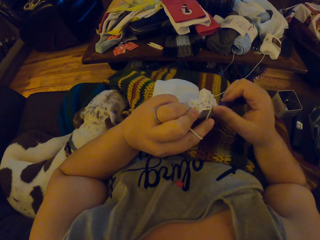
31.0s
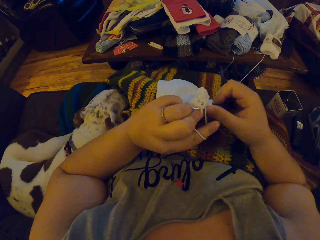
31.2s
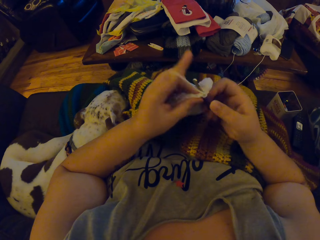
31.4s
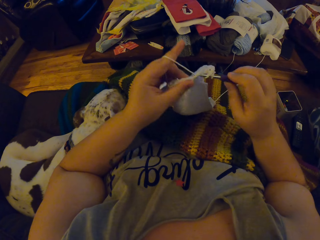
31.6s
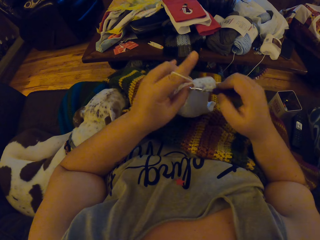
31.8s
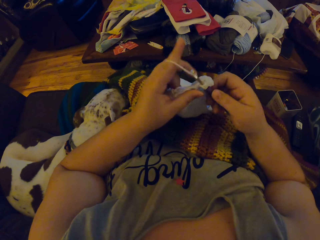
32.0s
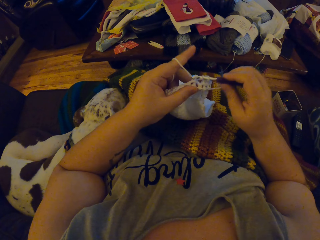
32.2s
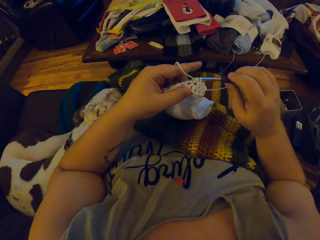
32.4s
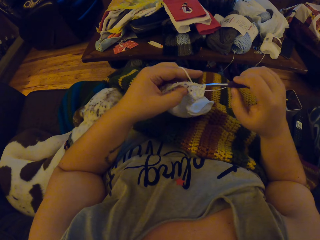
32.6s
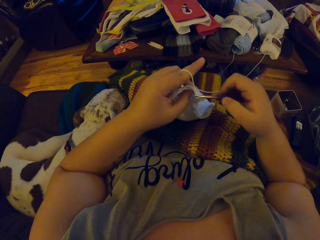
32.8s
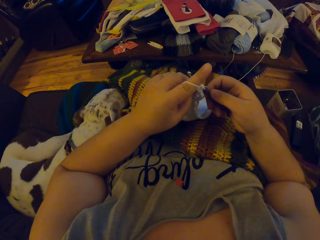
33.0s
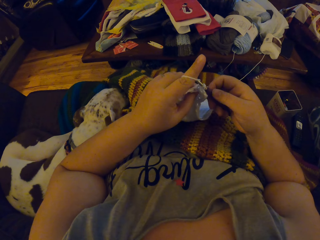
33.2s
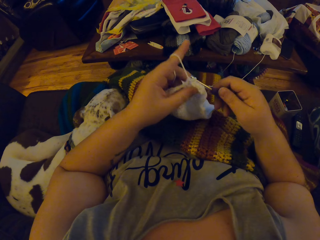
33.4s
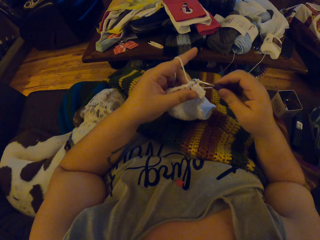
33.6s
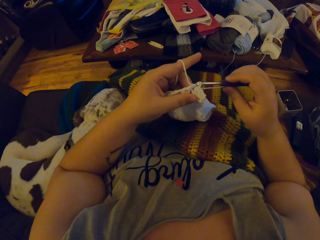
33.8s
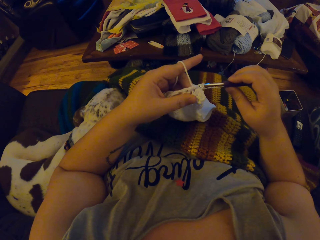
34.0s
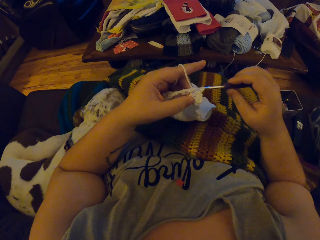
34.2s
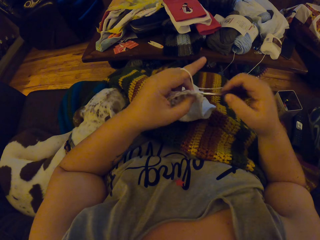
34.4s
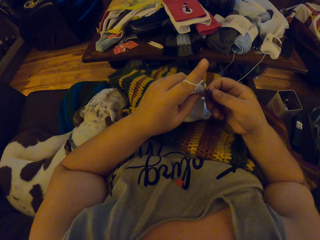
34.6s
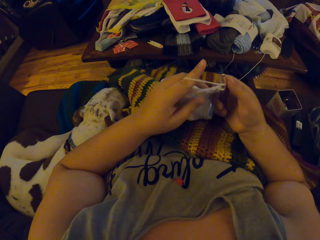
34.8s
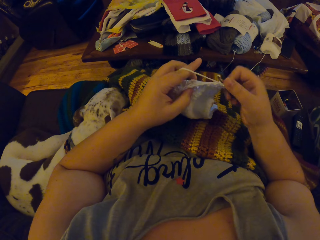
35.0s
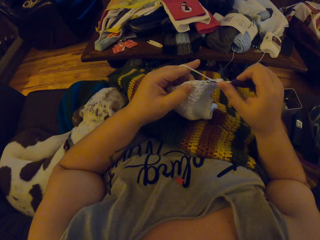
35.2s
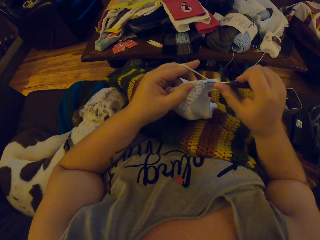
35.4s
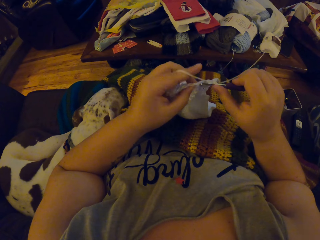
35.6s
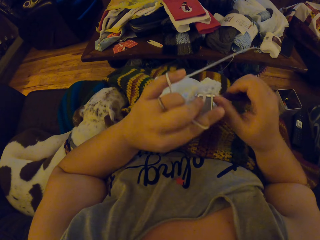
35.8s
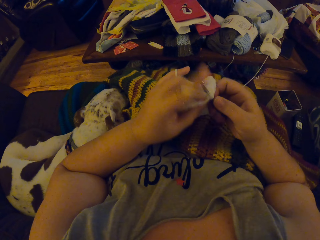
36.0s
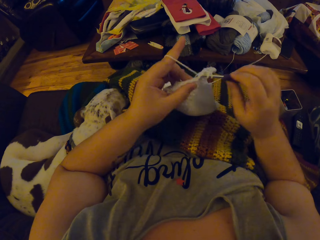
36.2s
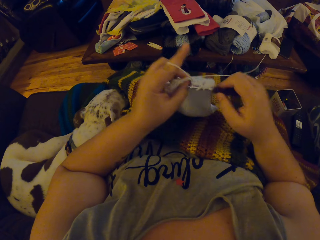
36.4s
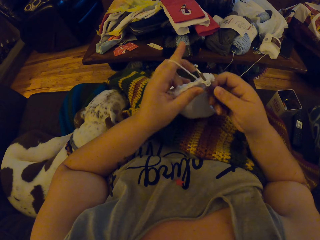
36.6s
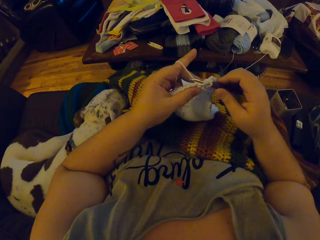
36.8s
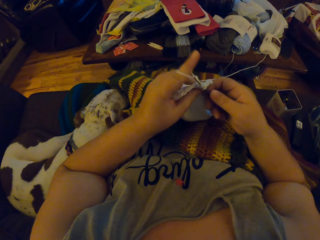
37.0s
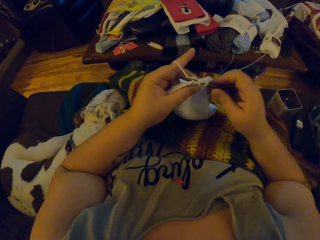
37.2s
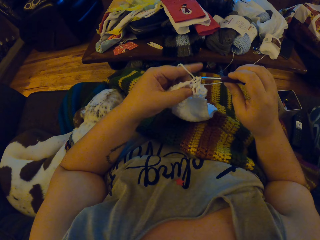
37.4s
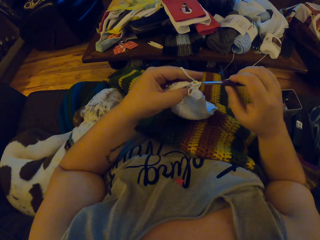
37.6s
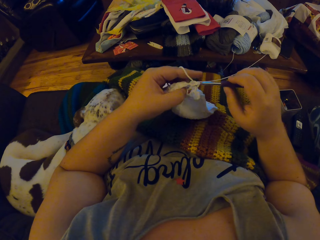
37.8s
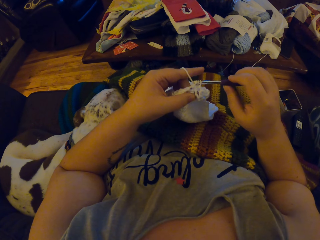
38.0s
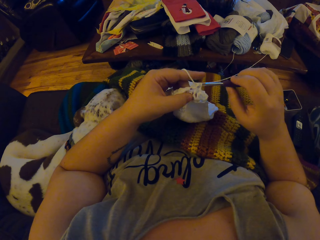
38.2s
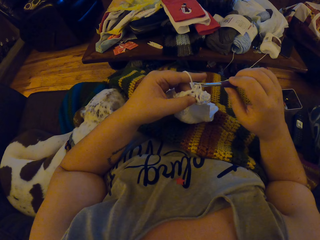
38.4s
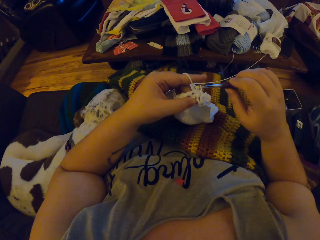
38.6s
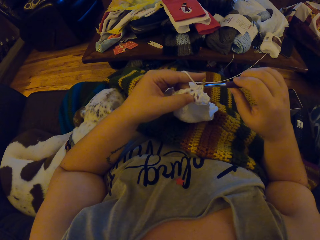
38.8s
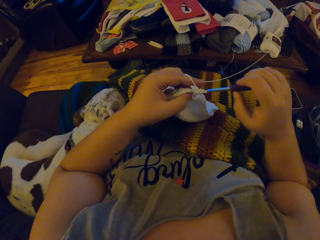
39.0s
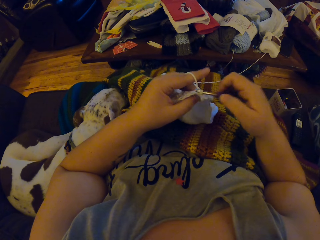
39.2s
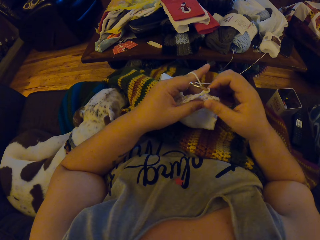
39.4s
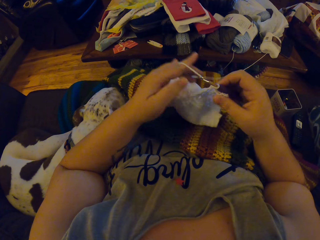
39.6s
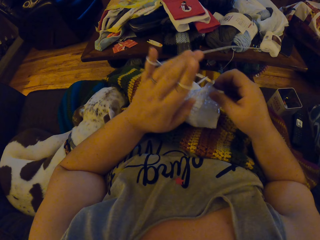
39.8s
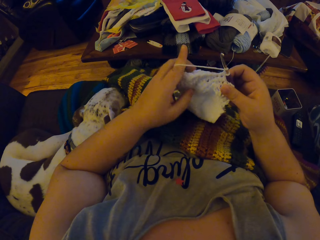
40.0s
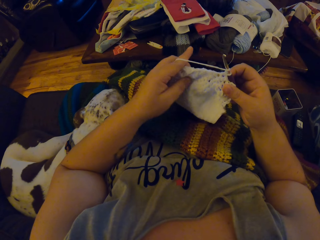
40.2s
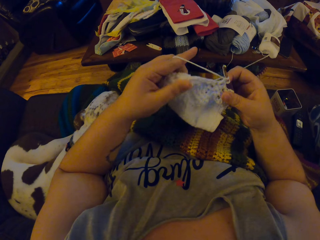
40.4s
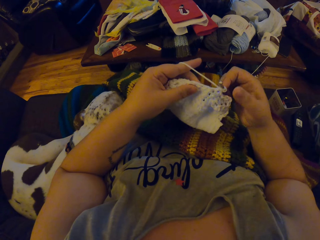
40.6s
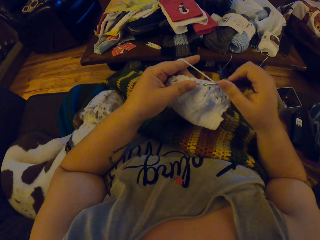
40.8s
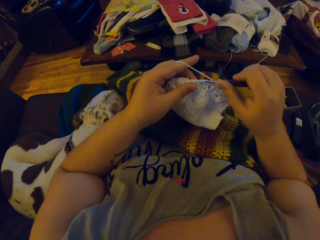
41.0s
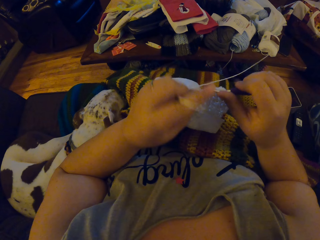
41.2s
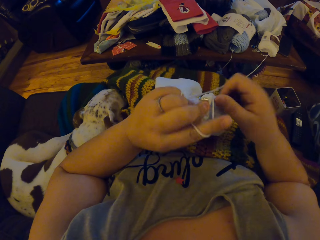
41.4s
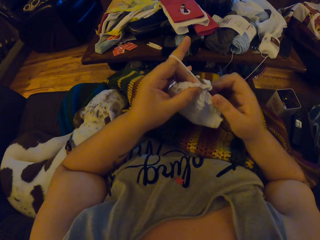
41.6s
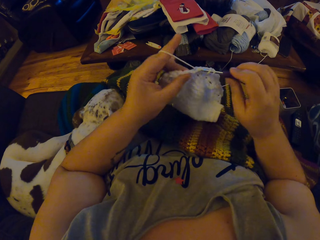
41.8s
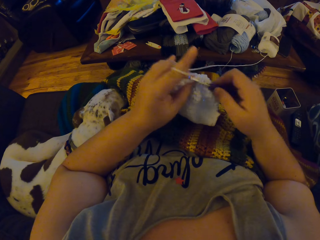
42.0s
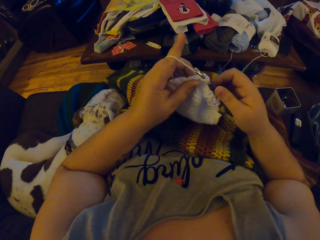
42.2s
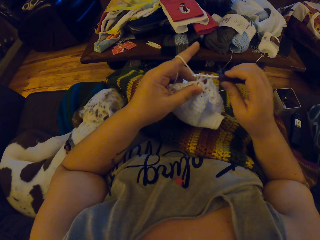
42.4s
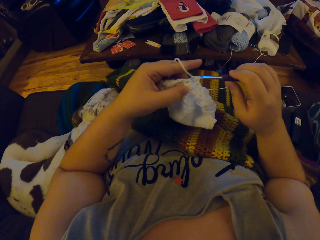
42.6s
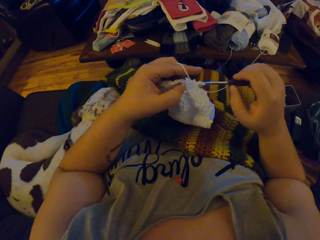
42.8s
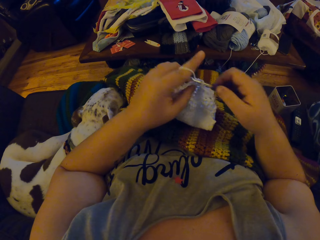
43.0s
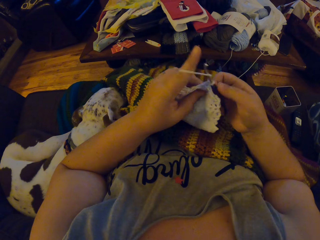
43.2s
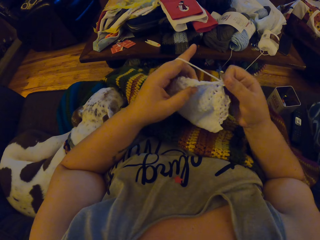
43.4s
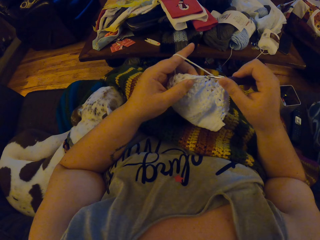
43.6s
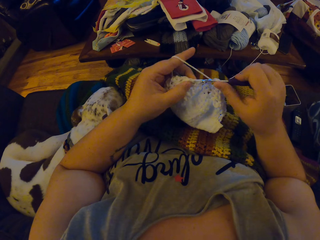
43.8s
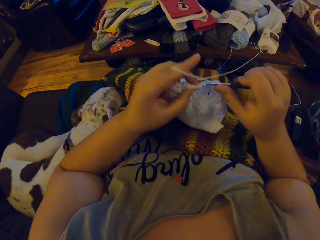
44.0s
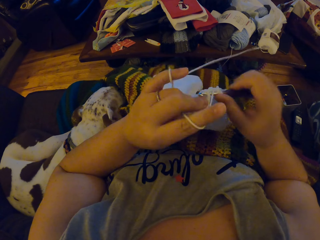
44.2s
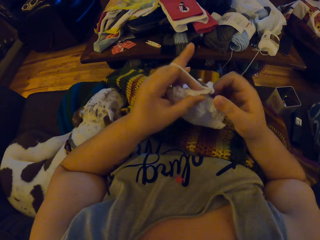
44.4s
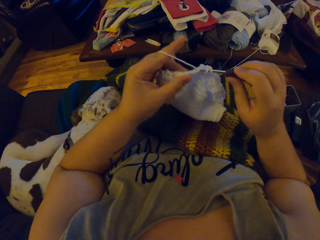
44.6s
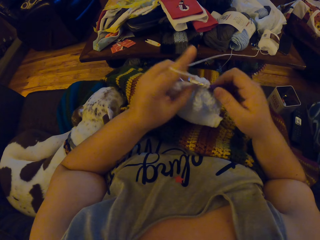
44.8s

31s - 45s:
The camera wearer adjusts the white crochet cloth on her body with her hands, pulls the strip of wool with her left hand, and crochets the strip of yarn into a cloth with the crochet hook and her left hand.

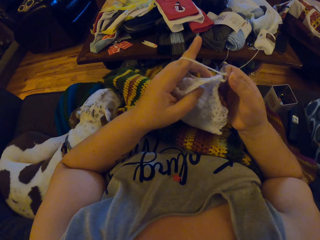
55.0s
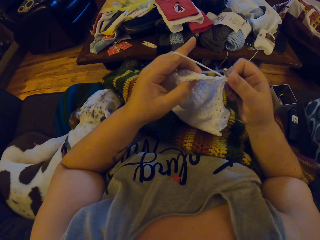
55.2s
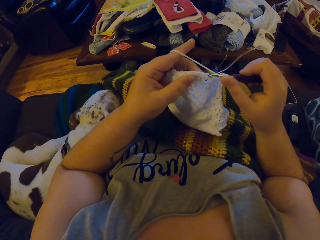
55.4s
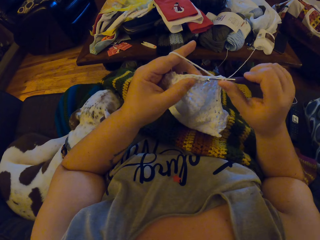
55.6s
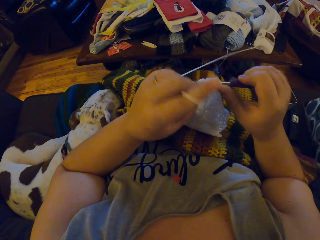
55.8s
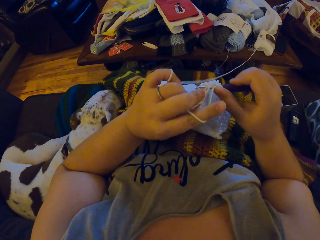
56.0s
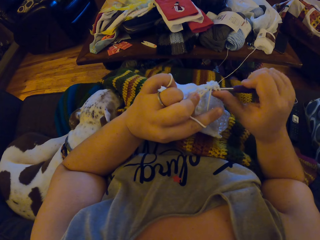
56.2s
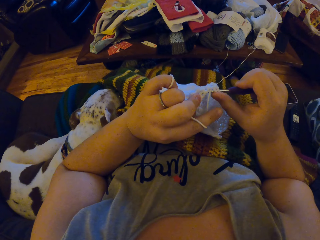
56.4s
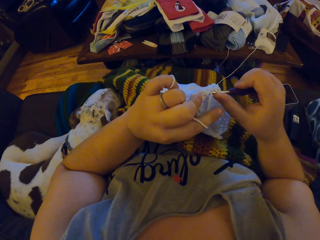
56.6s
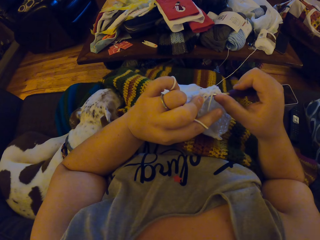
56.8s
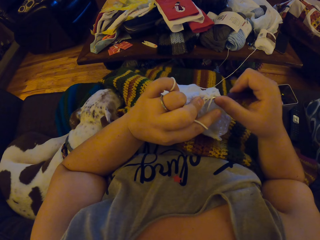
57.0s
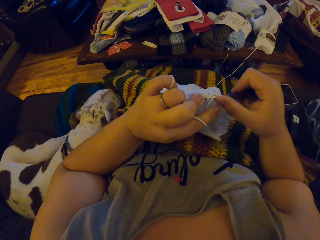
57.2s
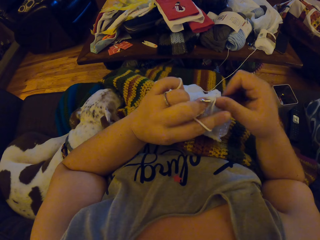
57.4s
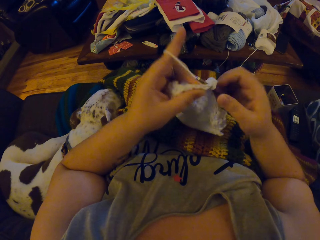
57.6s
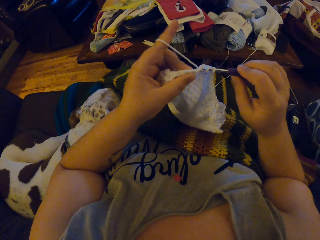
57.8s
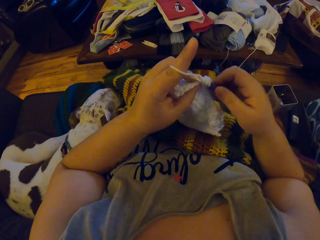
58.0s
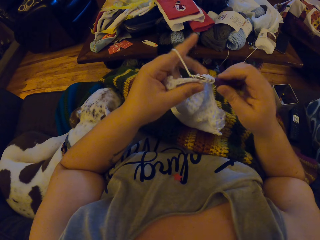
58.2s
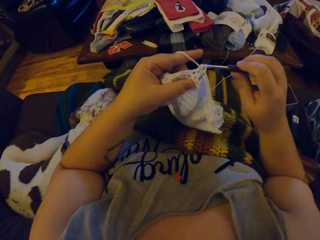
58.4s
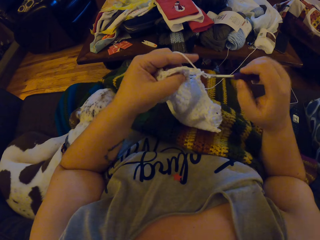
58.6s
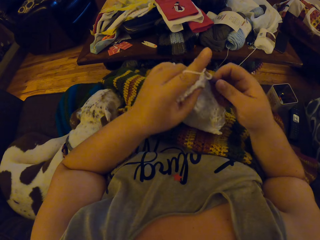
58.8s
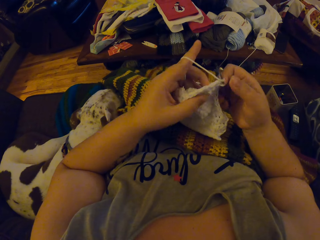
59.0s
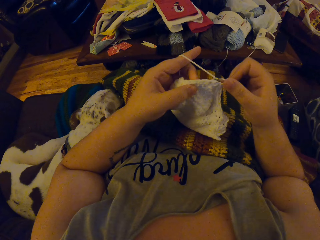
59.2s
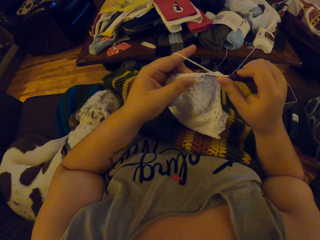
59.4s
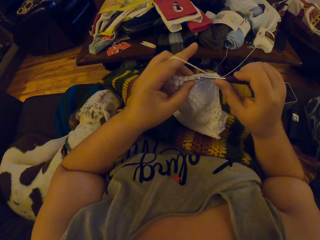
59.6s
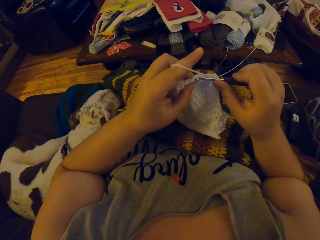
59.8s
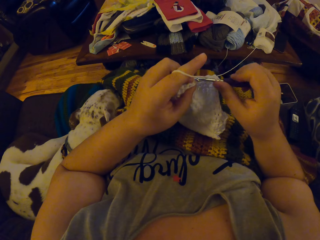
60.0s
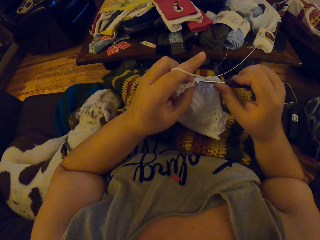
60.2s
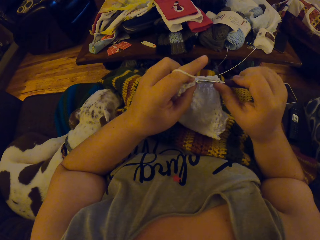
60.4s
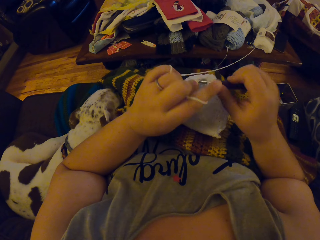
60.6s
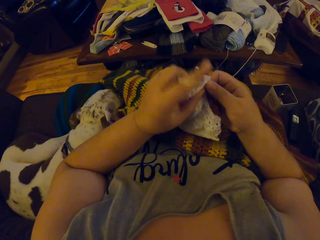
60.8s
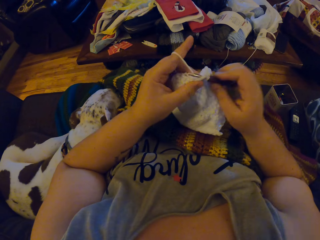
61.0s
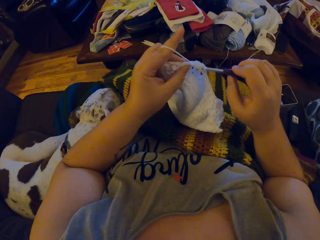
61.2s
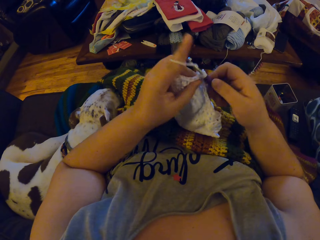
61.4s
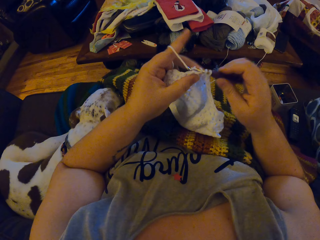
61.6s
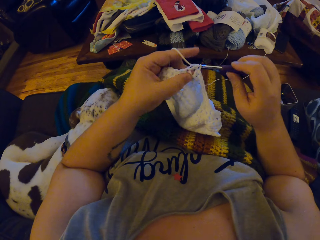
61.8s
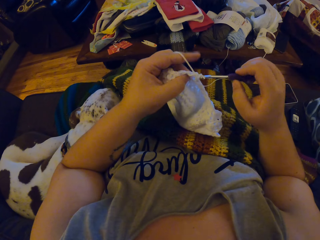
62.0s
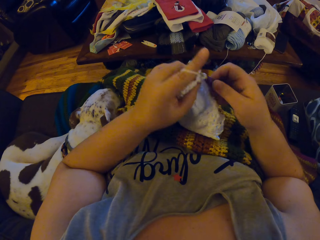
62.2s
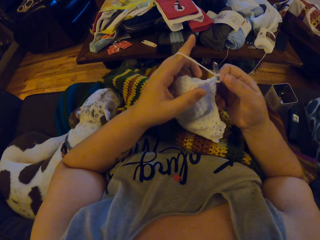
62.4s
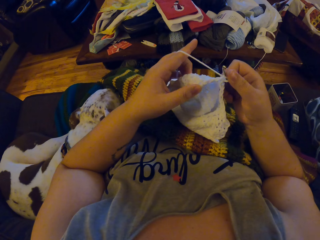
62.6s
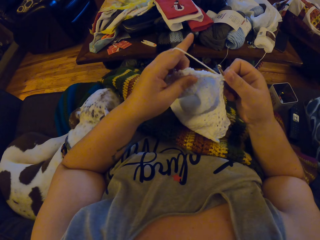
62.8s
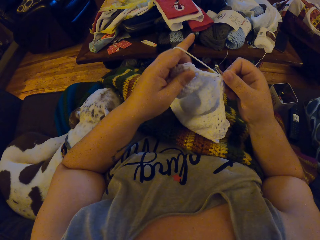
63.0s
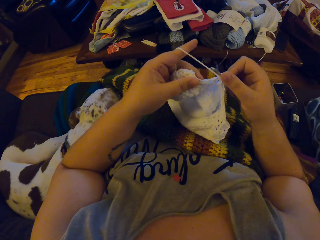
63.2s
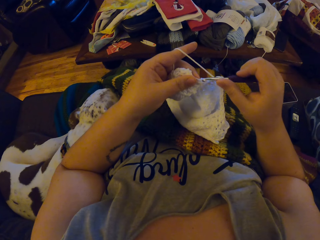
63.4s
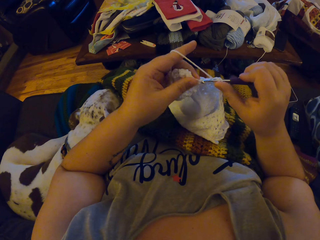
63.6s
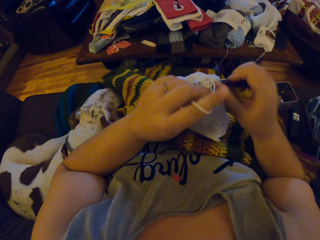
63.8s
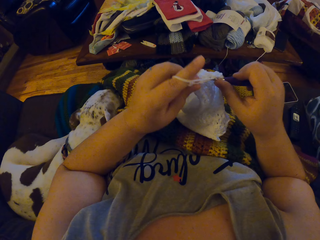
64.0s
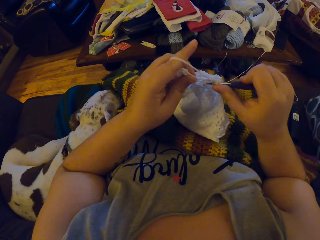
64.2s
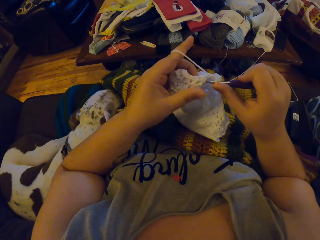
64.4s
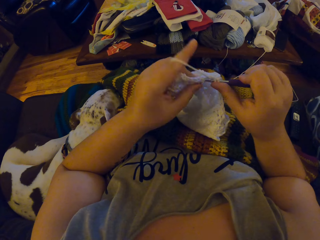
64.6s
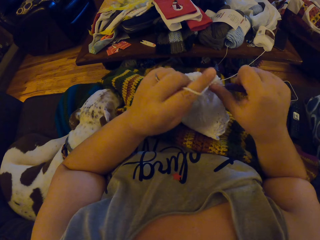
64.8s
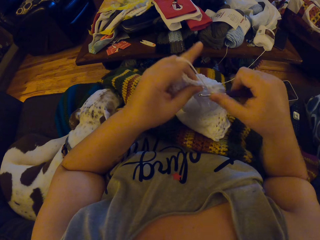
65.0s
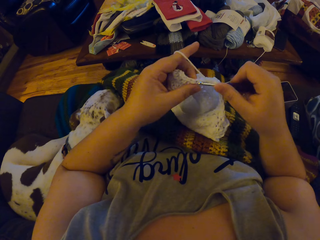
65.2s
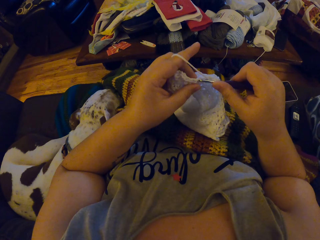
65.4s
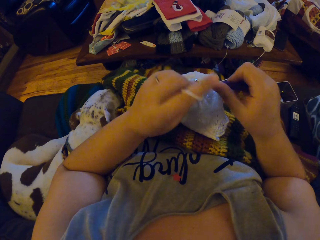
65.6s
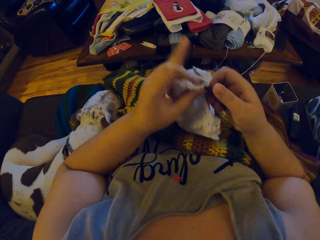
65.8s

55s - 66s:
The camera wearer inspects the strip of yarn and the white crochet cloth in her hands. She crochets the strip of yarn into a cloth with the crochet hook and her left hand.
